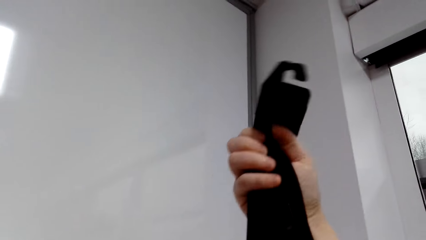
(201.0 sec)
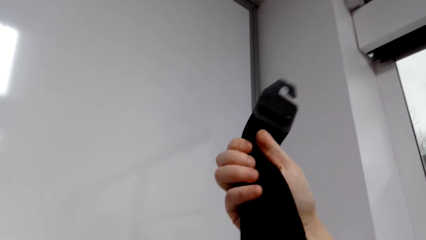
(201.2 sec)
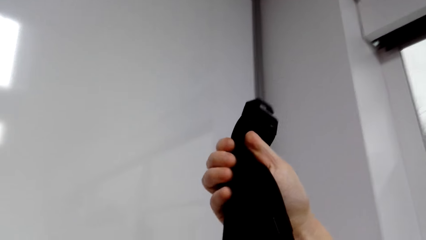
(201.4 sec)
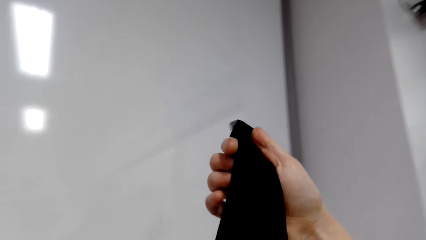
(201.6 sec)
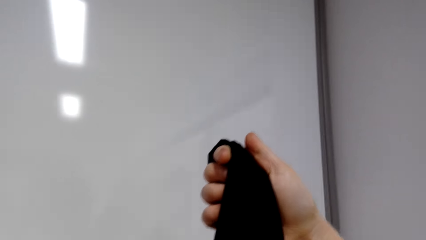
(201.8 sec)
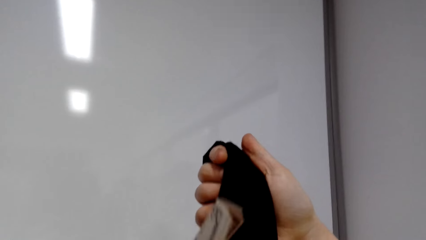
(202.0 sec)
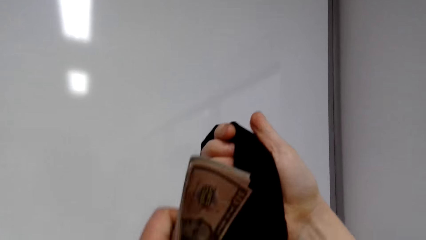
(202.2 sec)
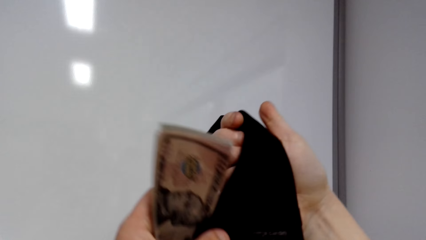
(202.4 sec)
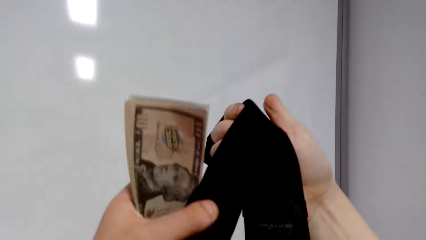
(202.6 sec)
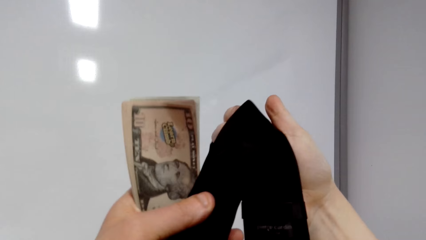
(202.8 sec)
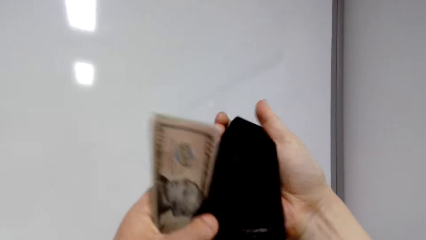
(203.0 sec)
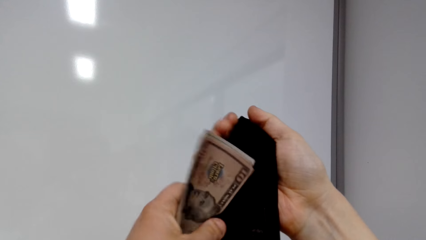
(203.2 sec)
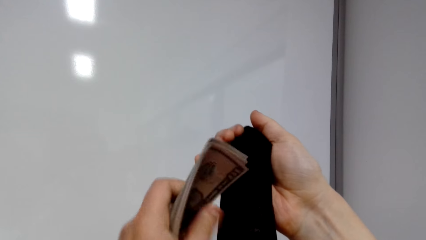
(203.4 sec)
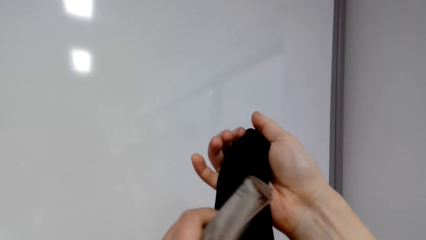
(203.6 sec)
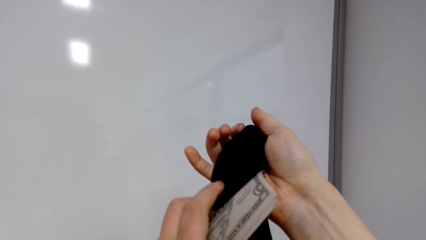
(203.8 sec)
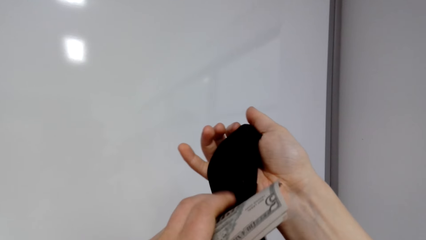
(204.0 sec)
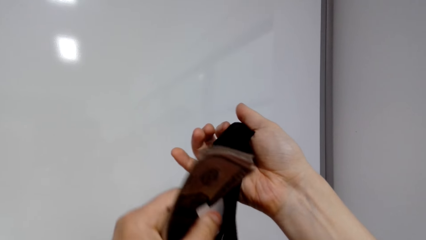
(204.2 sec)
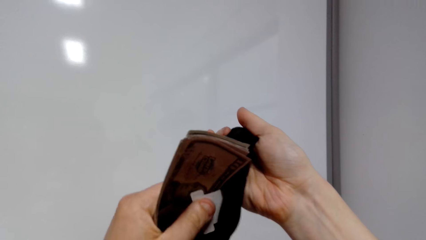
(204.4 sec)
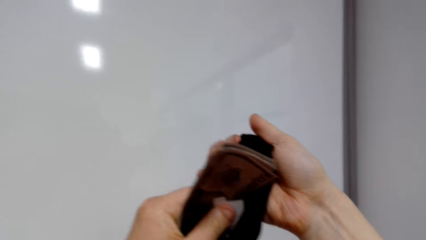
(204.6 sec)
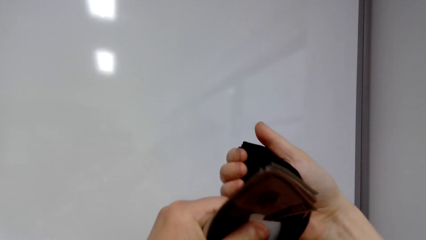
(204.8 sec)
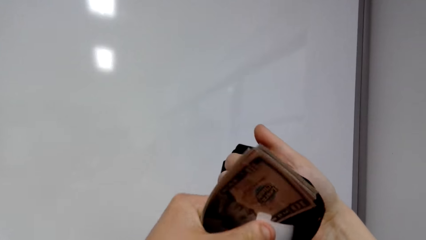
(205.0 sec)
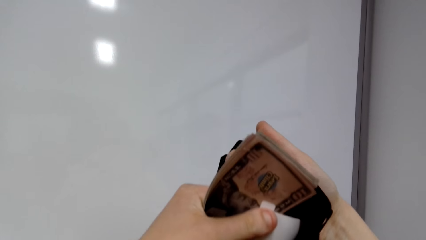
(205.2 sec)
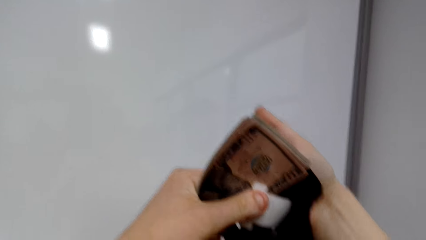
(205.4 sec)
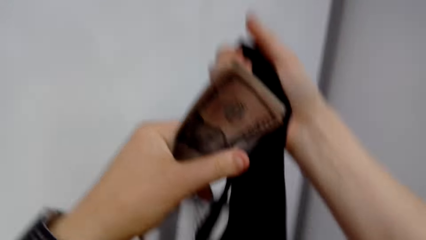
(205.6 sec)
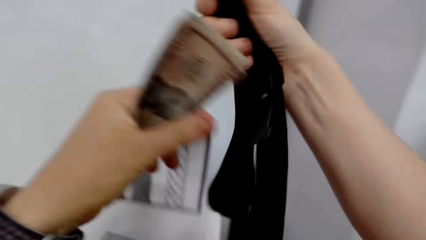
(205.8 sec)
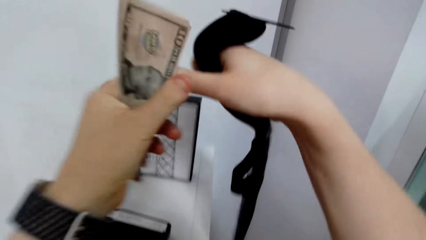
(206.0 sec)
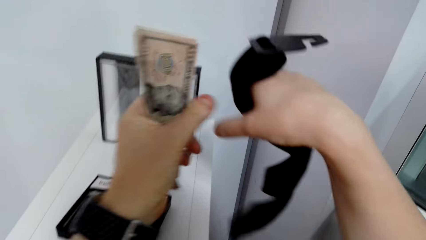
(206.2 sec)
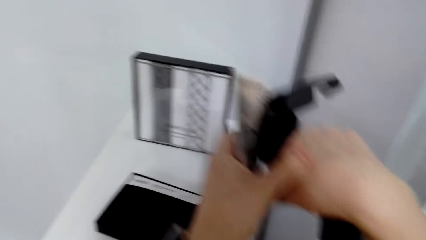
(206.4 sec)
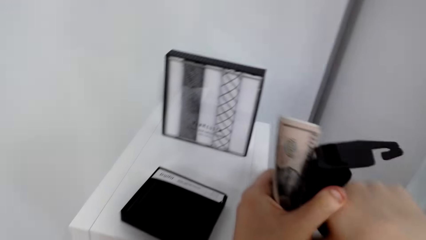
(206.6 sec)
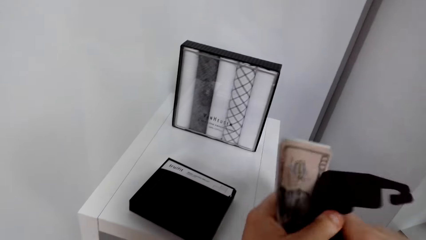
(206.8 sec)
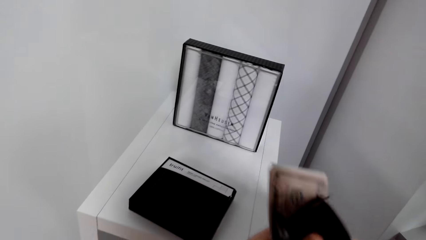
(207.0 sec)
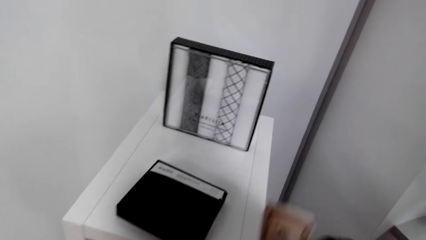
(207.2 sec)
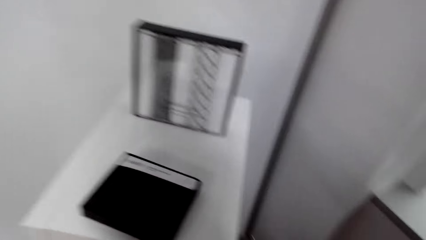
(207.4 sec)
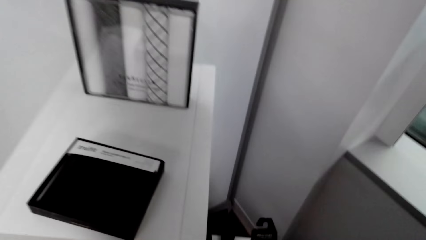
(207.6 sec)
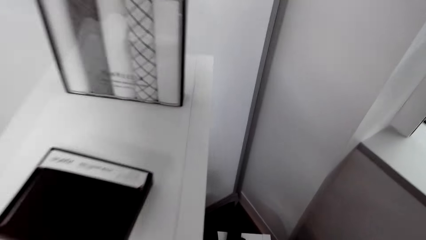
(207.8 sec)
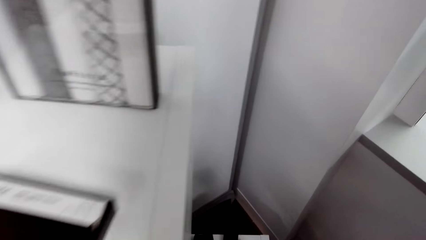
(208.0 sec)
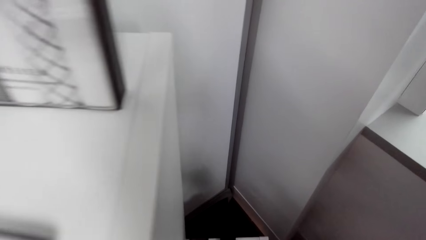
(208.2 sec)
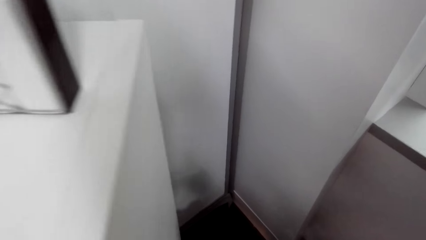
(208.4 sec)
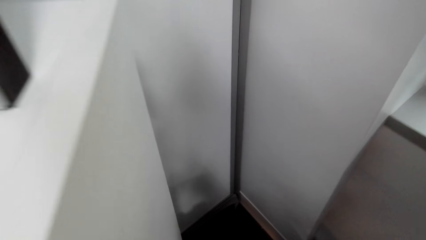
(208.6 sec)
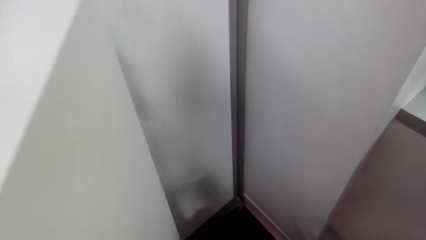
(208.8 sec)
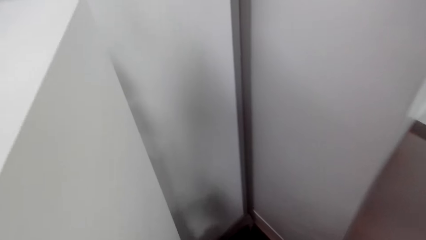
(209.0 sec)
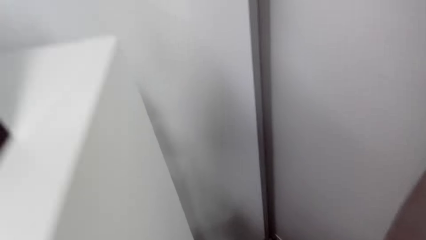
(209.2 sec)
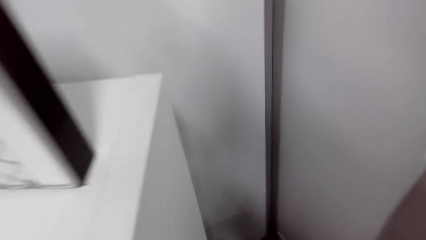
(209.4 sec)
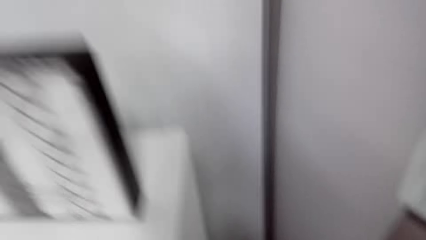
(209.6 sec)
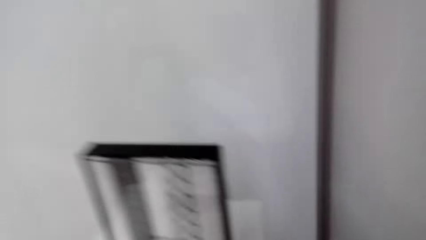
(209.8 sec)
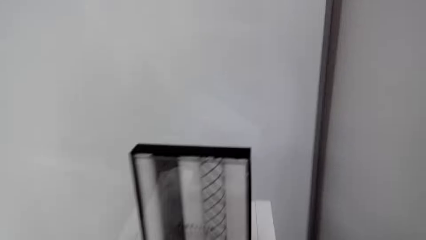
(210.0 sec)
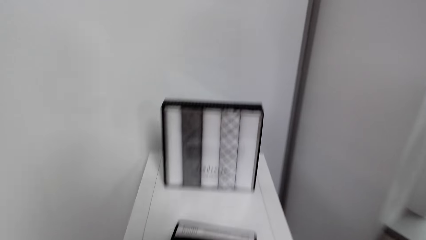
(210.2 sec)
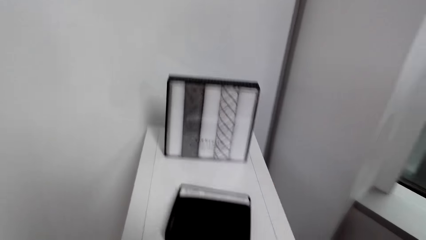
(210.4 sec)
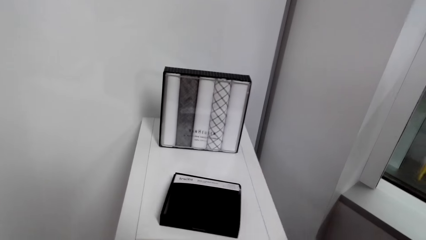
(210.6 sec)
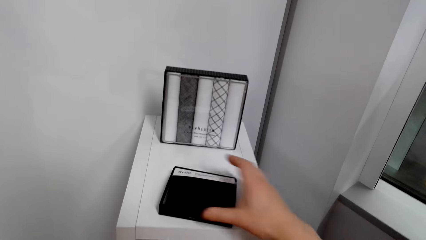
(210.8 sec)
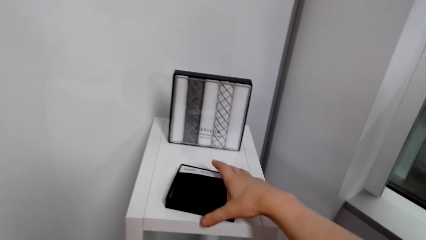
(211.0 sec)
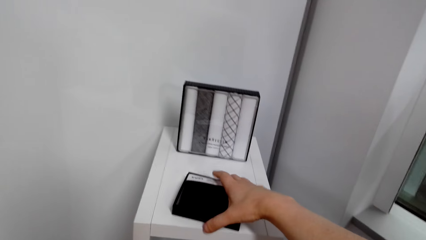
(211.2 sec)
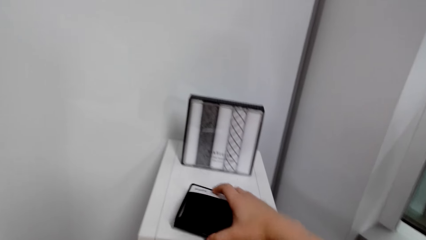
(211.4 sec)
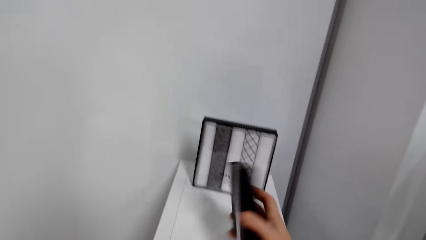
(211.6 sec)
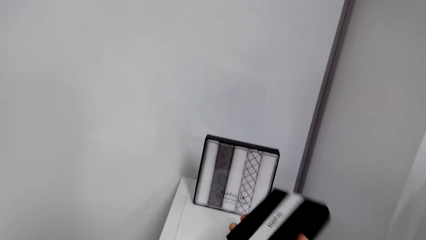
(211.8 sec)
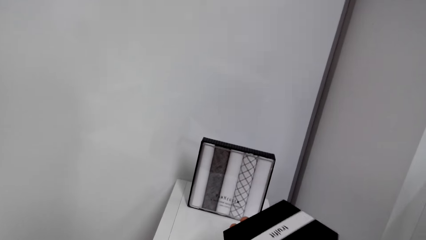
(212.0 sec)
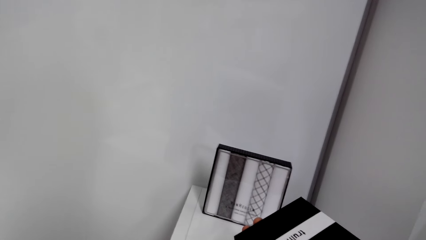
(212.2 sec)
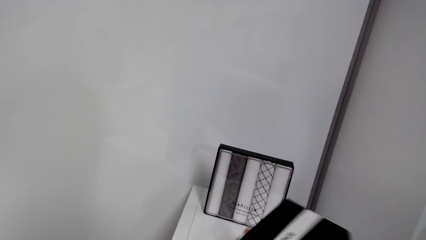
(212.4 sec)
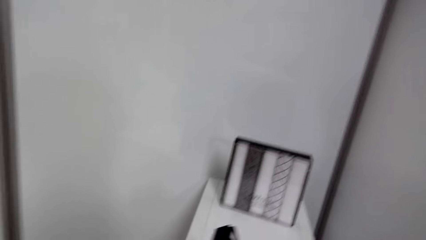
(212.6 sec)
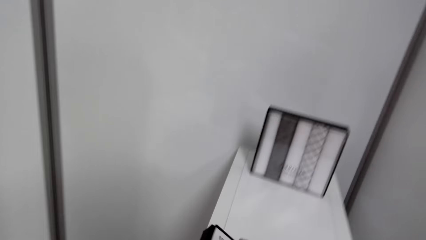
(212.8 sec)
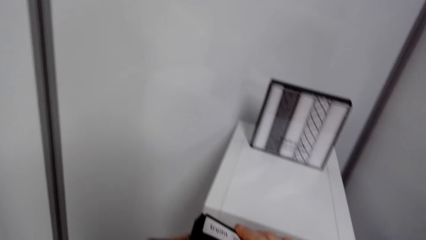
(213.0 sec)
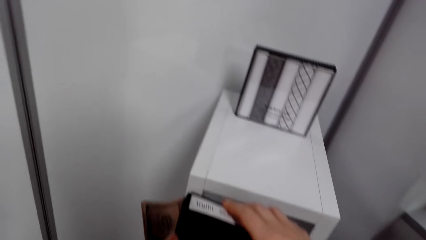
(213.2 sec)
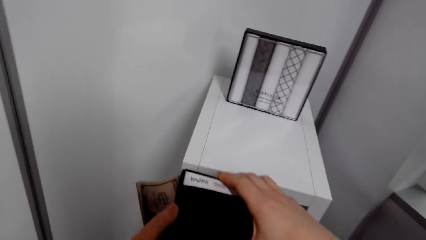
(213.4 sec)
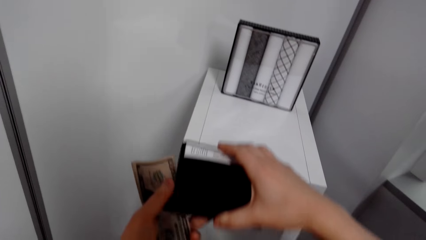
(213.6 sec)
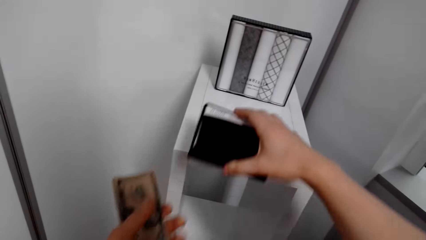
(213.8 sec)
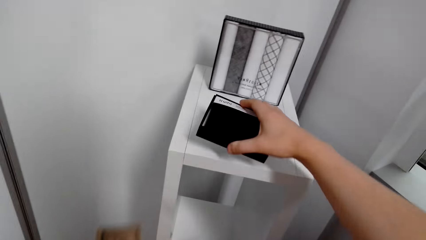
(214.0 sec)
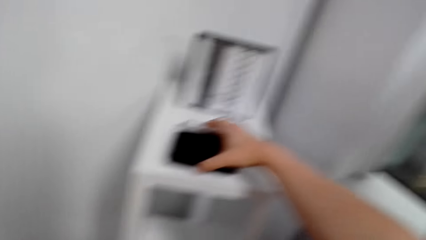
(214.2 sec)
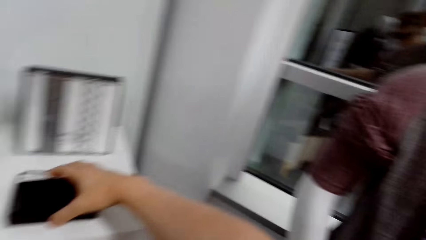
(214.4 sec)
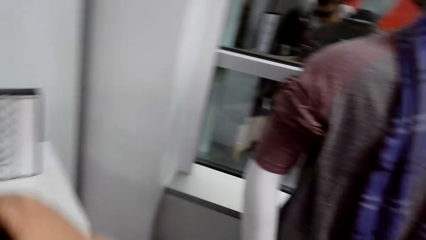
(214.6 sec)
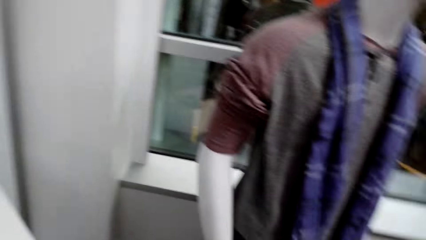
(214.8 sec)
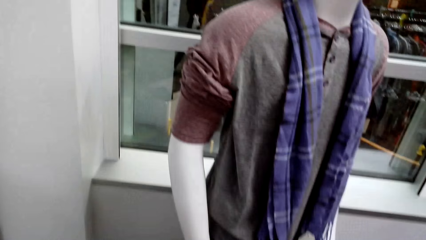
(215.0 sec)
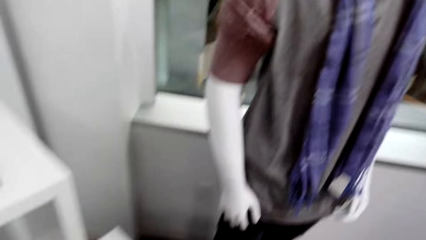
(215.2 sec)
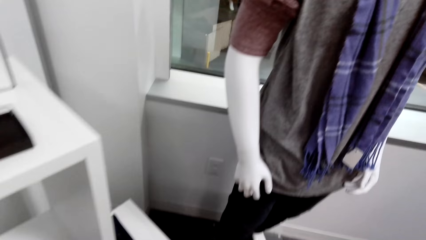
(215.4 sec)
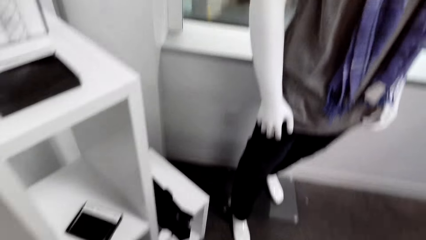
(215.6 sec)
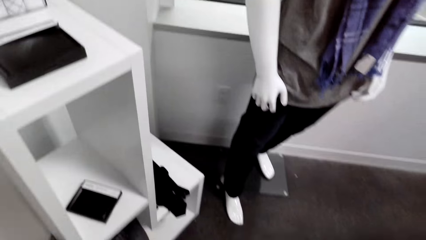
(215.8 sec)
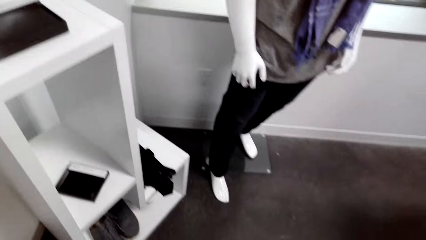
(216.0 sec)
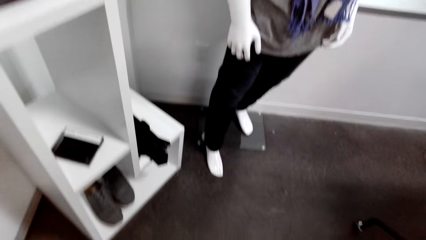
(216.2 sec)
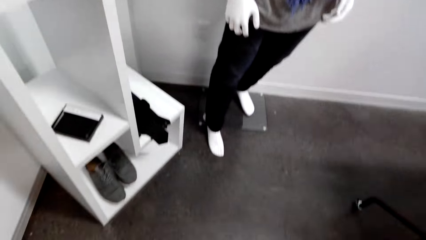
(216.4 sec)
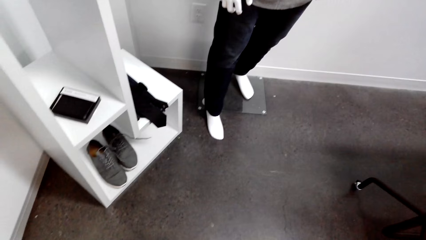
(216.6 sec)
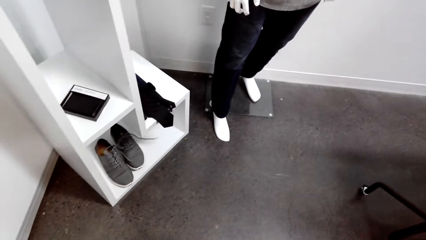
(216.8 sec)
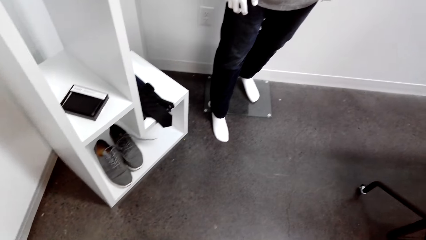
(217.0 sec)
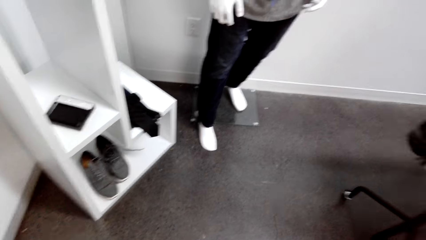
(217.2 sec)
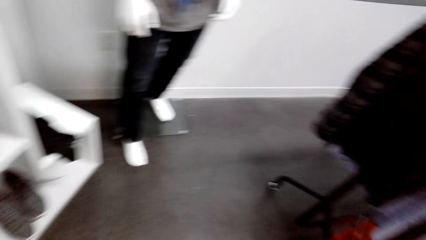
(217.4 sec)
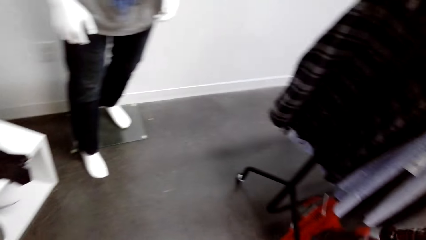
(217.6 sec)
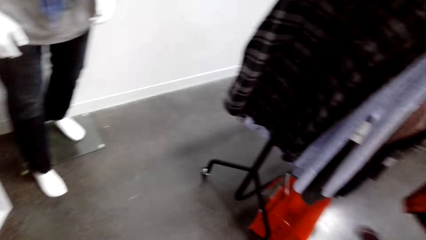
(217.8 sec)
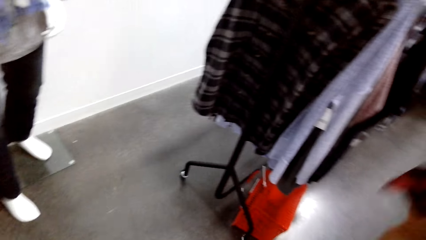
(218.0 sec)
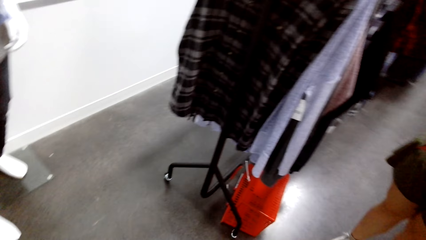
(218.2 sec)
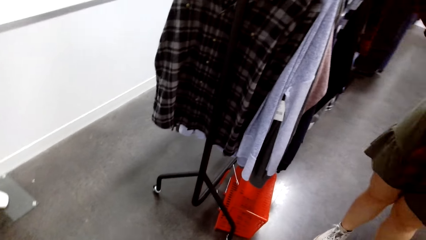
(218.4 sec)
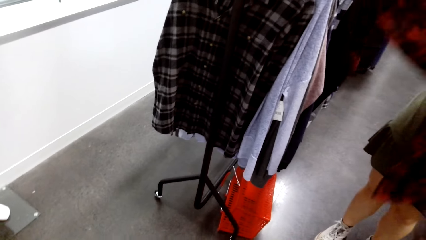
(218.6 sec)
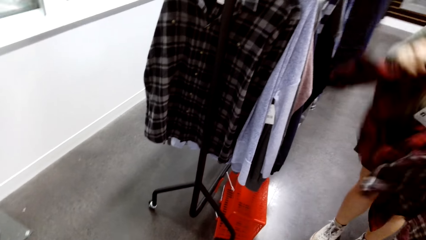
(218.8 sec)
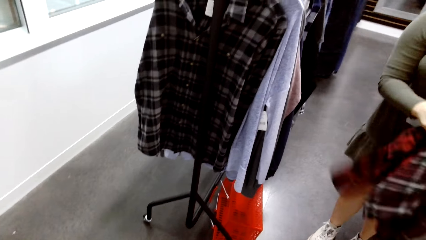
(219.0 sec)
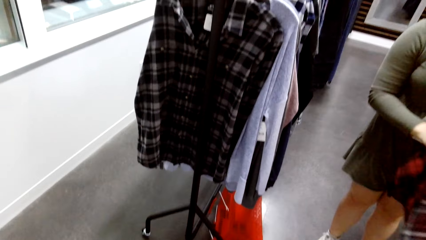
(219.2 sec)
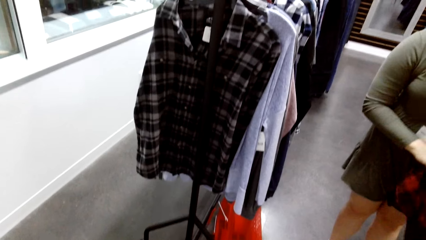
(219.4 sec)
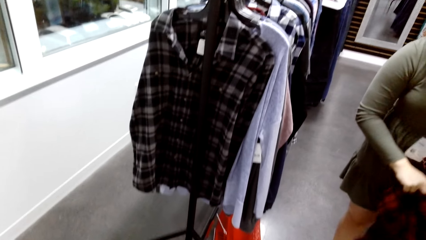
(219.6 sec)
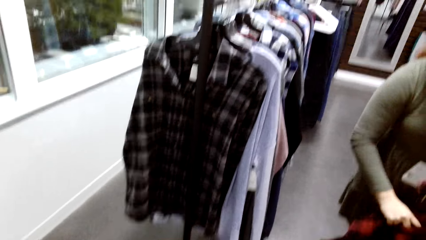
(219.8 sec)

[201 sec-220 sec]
The camera wearer drops a belt. They lift a pack of handkerchief. They place the pack of handkerchief on a stand. They look around the stand. A woman removes a shirt.
